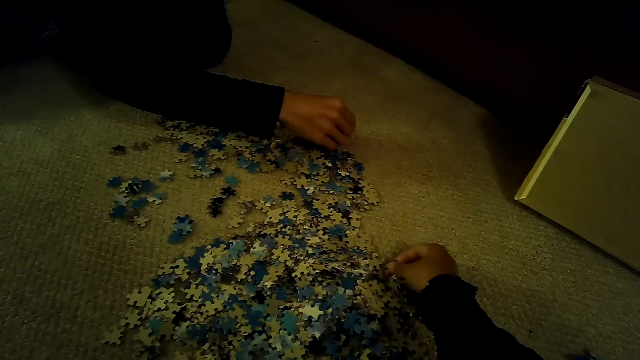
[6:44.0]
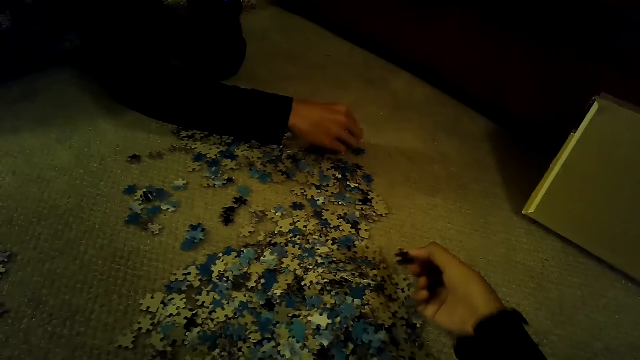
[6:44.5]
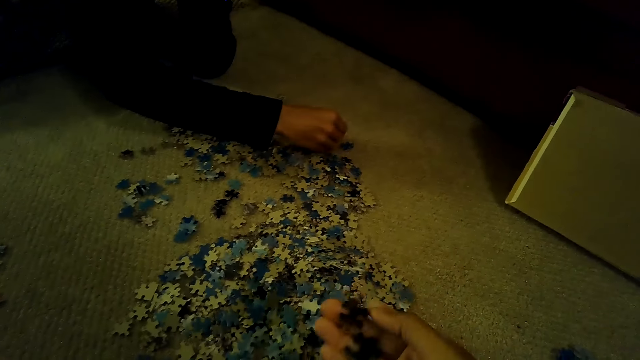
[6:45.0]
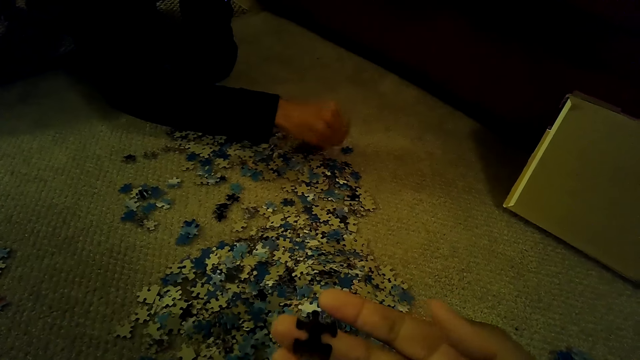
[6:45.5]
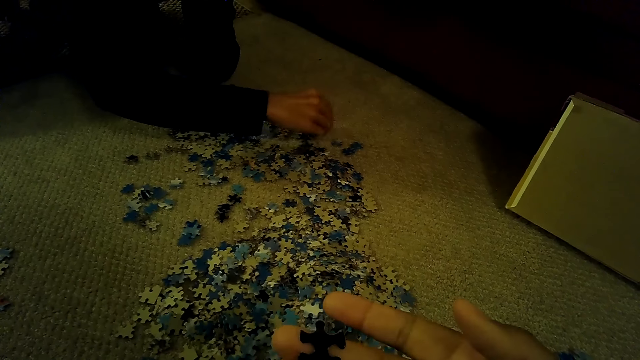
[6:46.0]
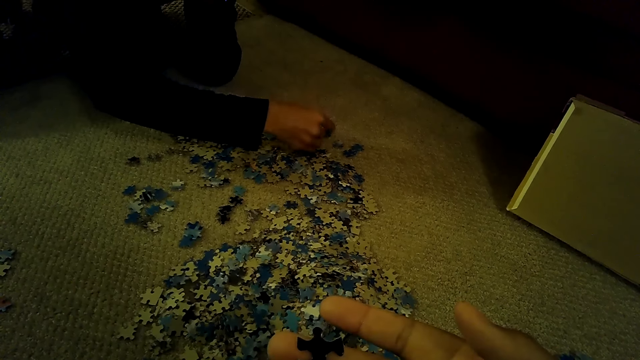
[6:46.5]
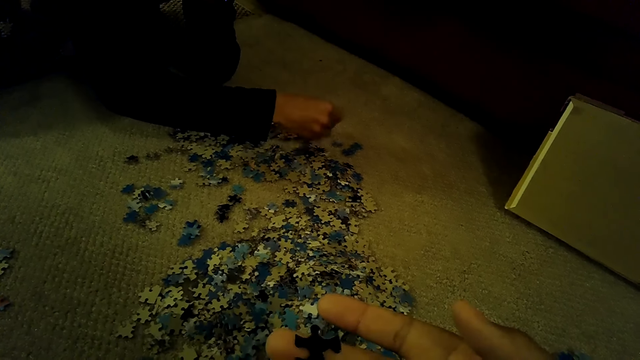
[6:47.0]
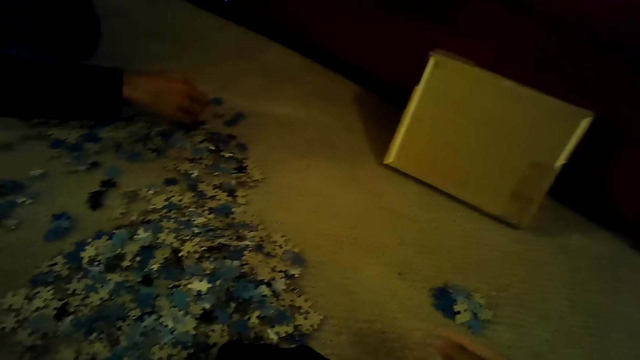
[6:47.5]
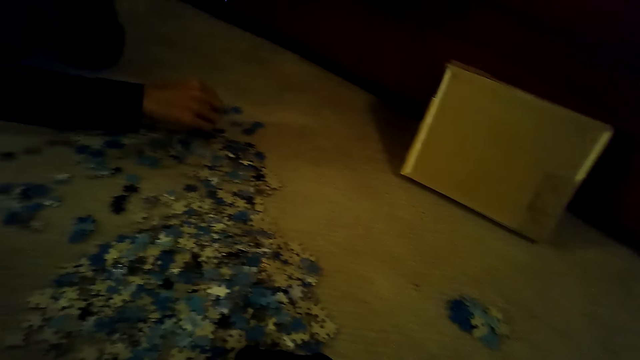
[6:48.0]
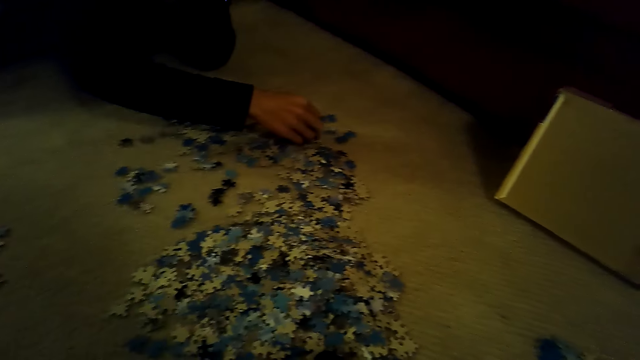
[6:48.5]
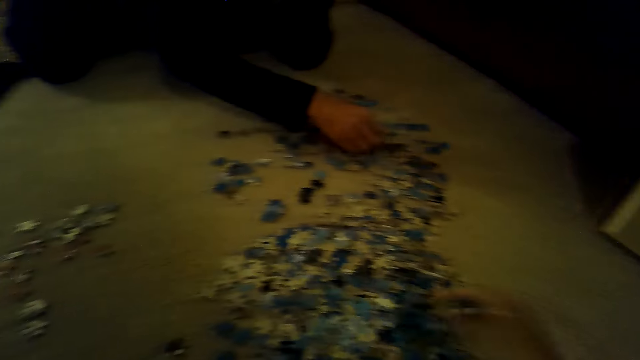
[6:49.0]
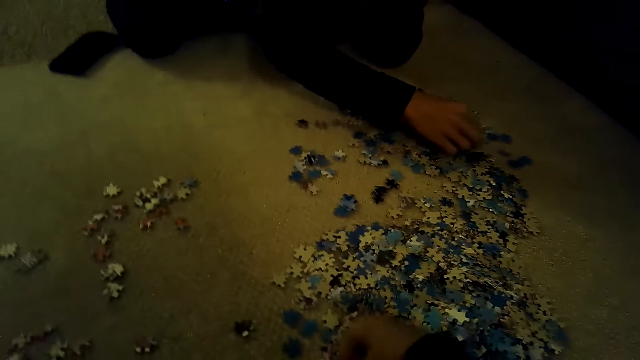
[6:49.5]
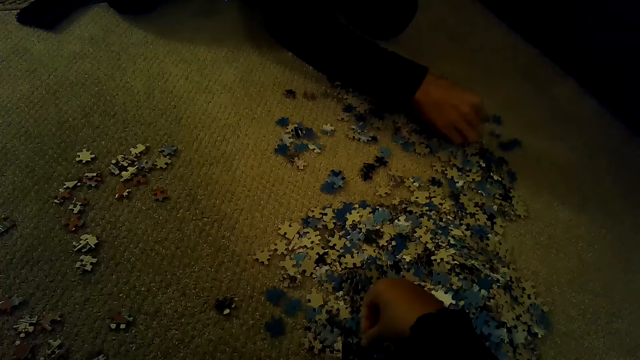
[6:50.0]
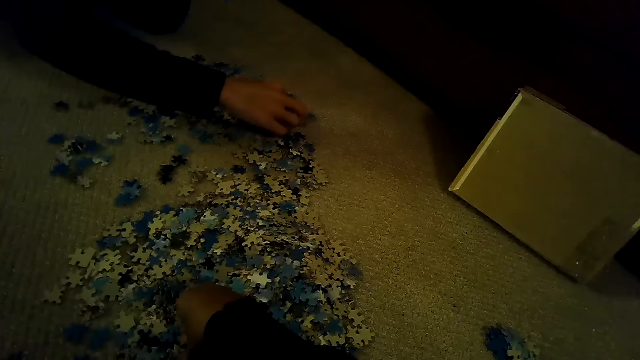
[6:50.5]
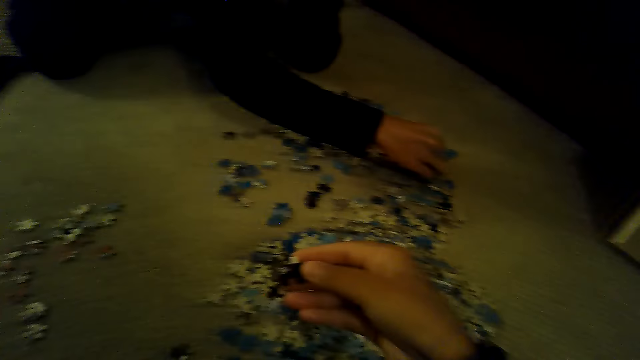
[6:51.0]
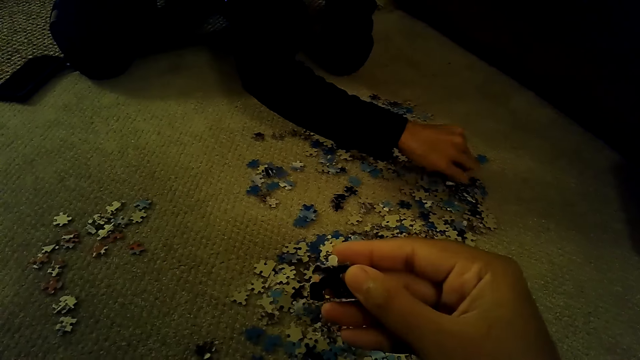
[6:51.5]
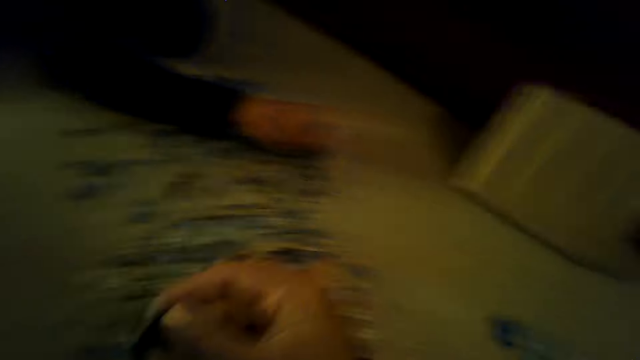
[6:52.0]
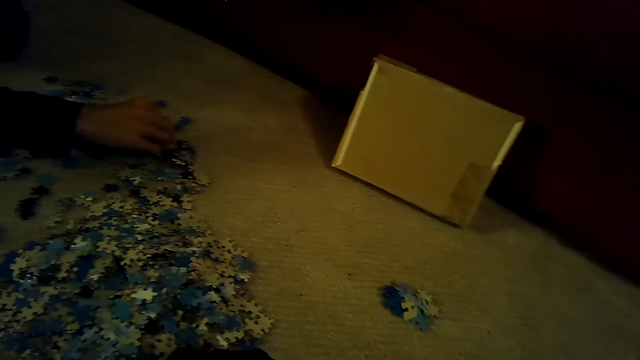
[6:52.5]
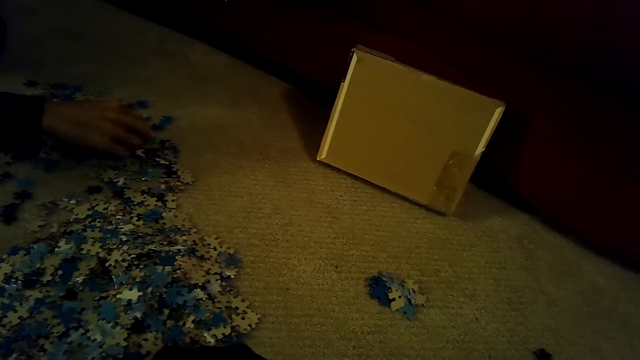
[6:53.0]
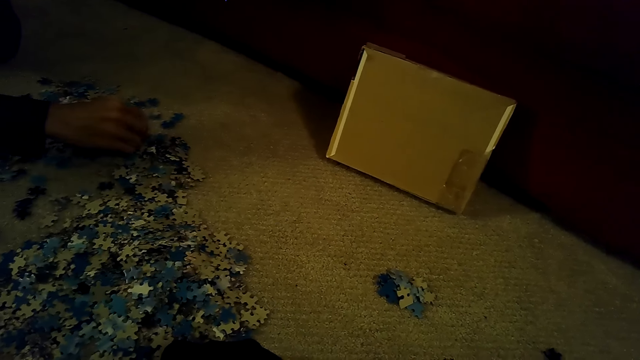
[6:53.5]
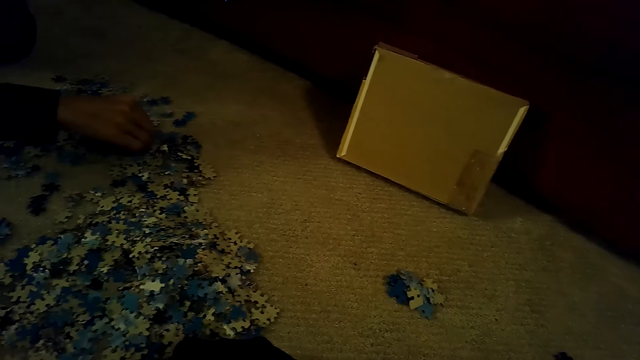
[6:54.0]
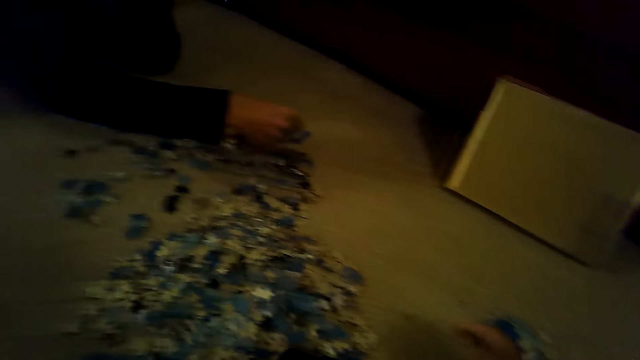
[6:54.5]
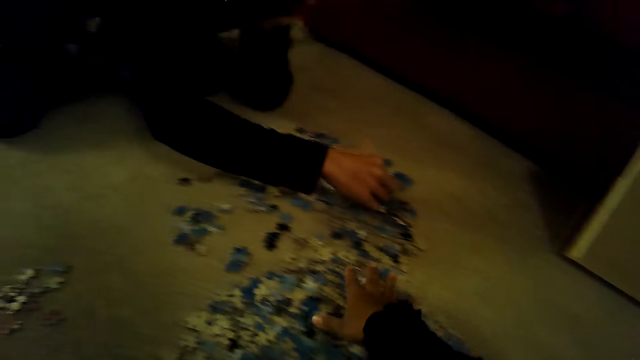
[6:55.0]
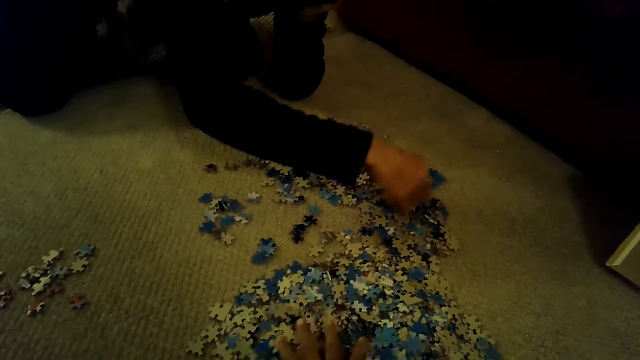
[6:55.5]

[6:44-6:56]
The camera wearer picks up jigsaw puzzle pieces. They play the jigsaw puzzle. A man plays the jigsaw puzzle.

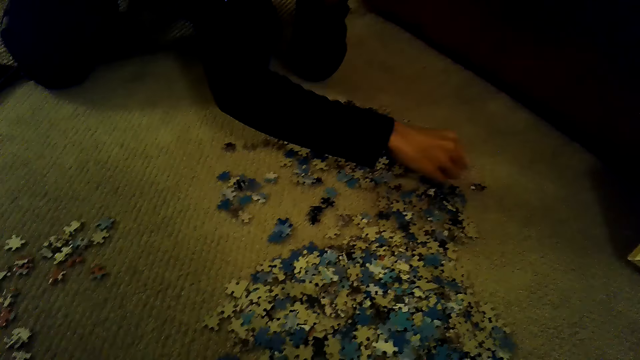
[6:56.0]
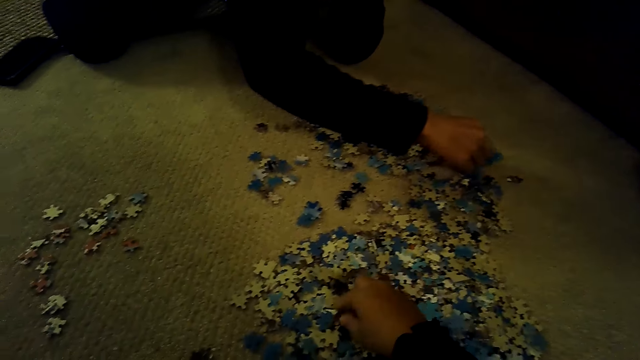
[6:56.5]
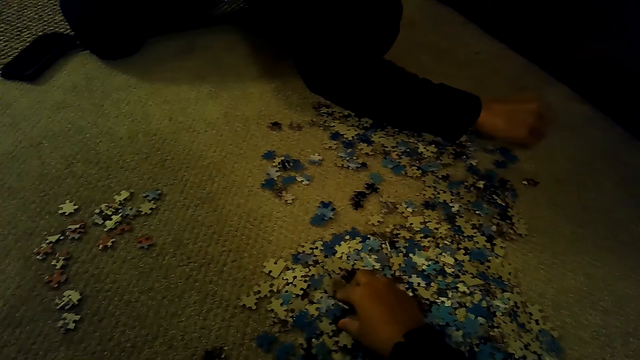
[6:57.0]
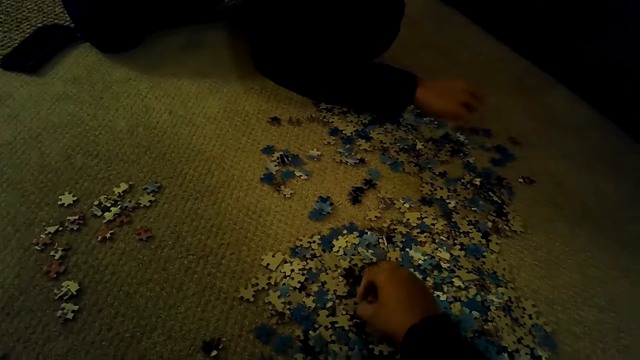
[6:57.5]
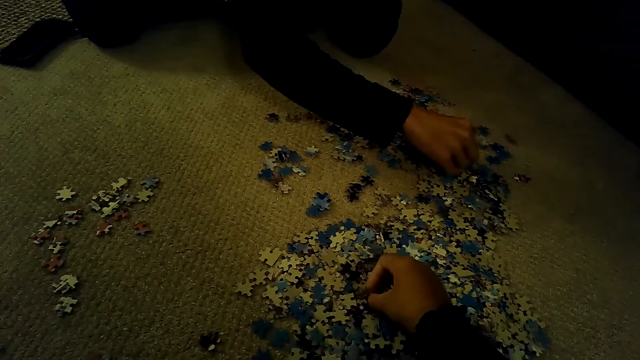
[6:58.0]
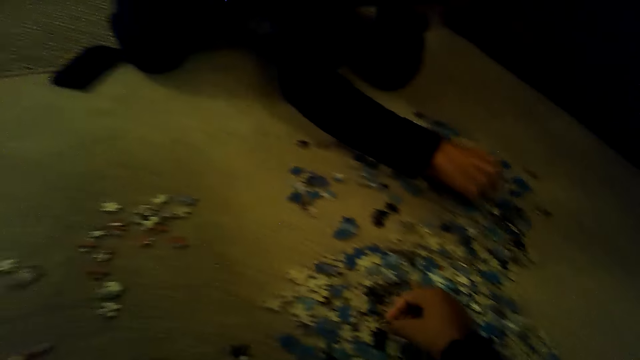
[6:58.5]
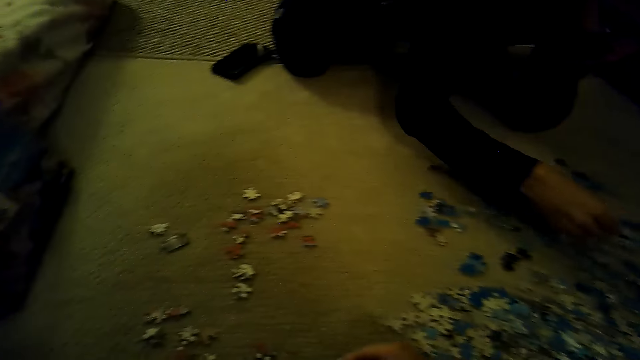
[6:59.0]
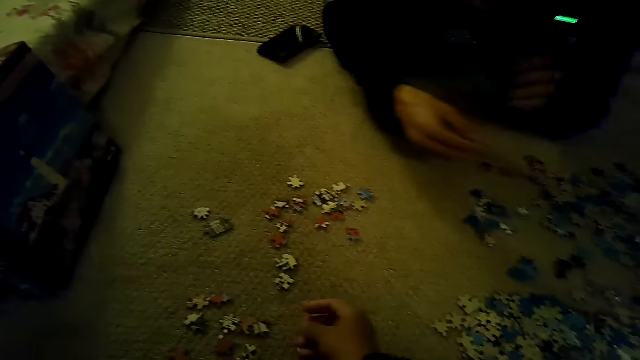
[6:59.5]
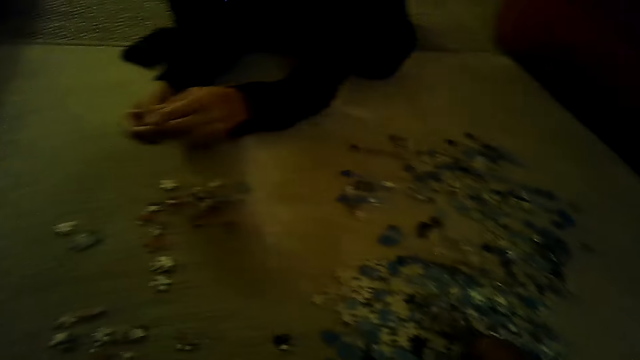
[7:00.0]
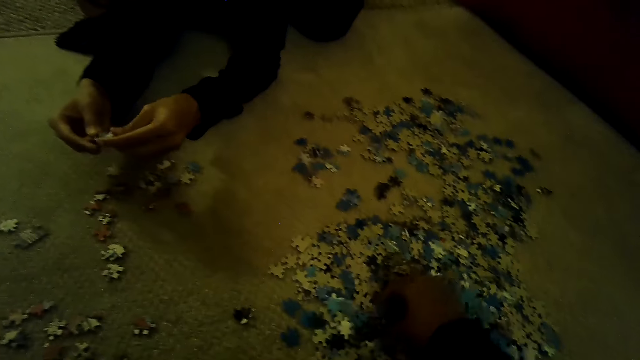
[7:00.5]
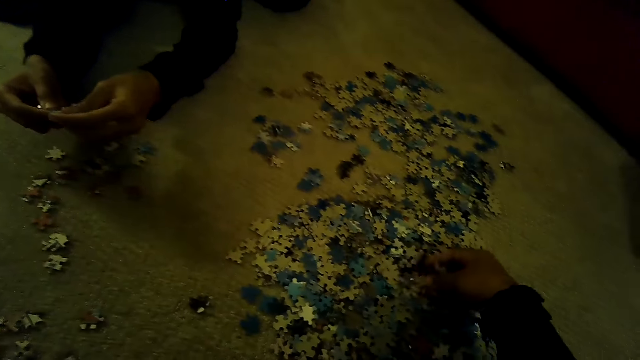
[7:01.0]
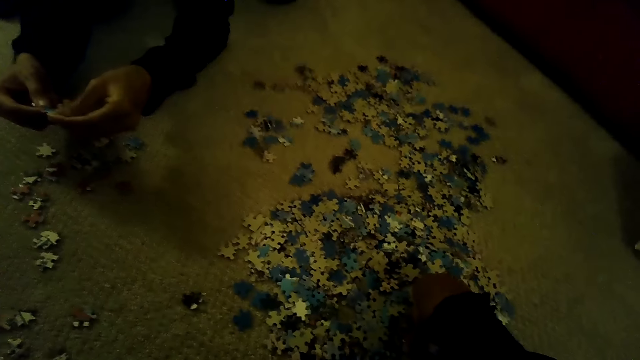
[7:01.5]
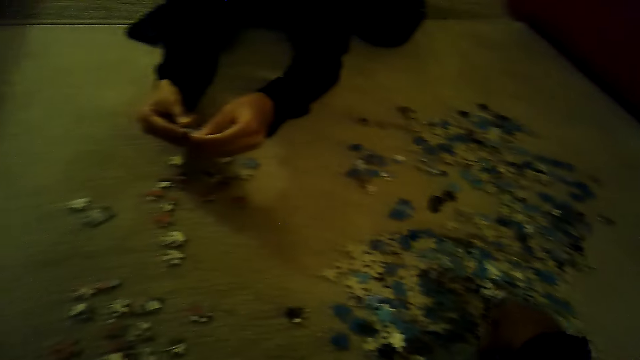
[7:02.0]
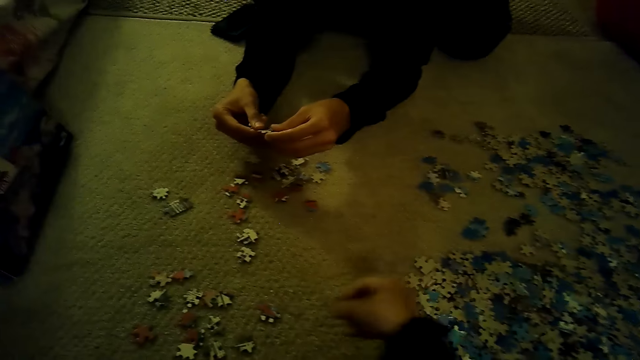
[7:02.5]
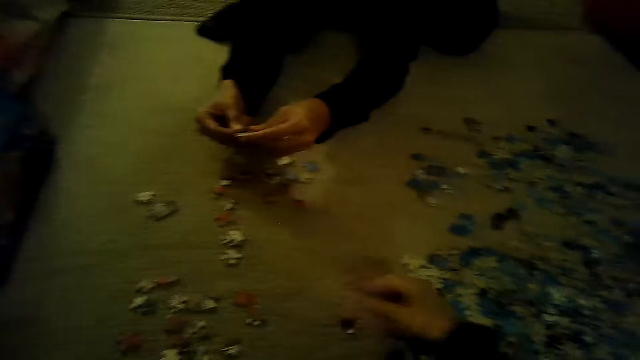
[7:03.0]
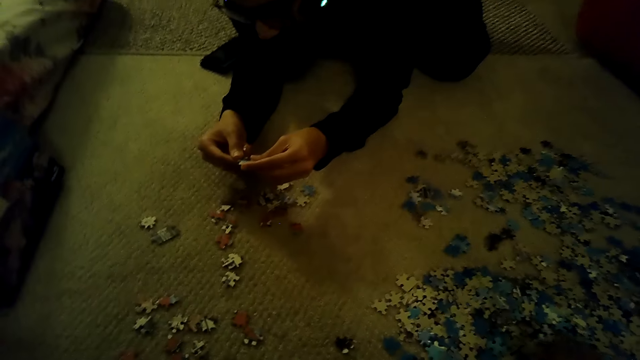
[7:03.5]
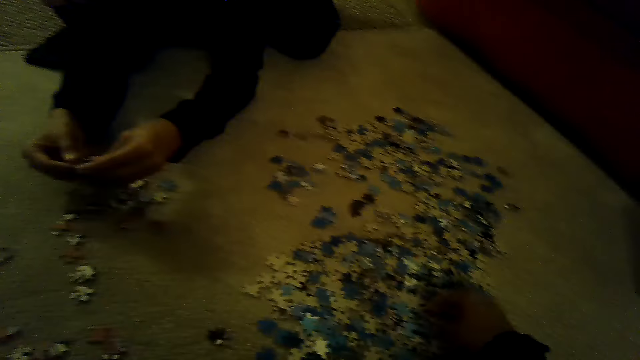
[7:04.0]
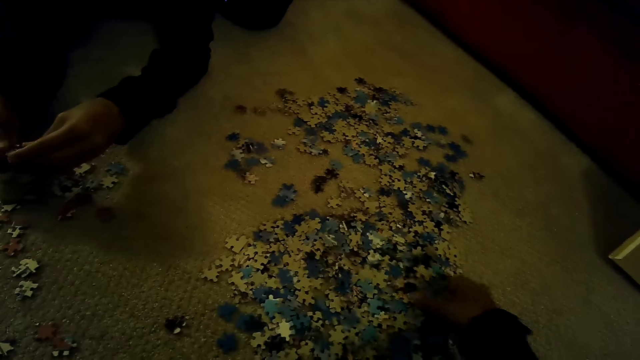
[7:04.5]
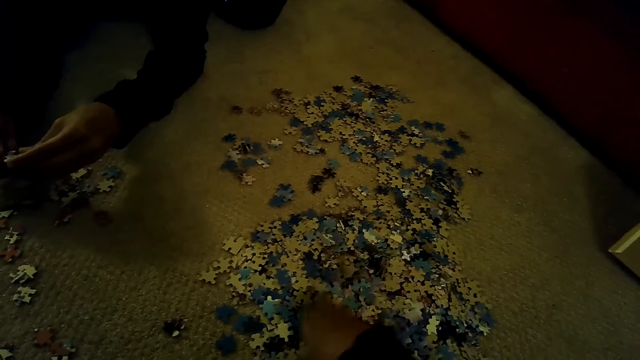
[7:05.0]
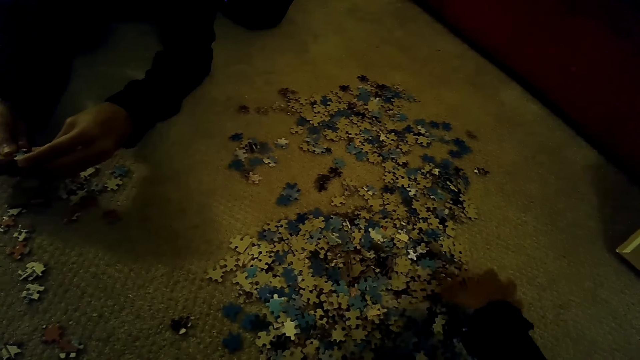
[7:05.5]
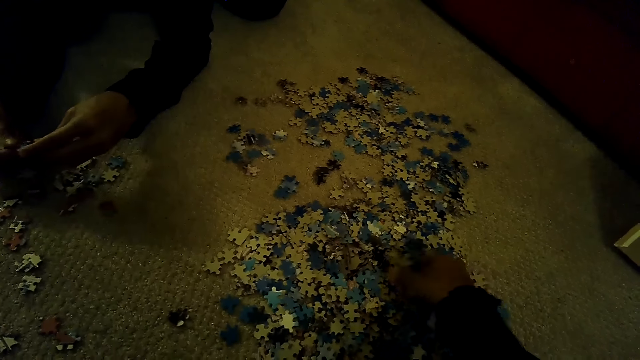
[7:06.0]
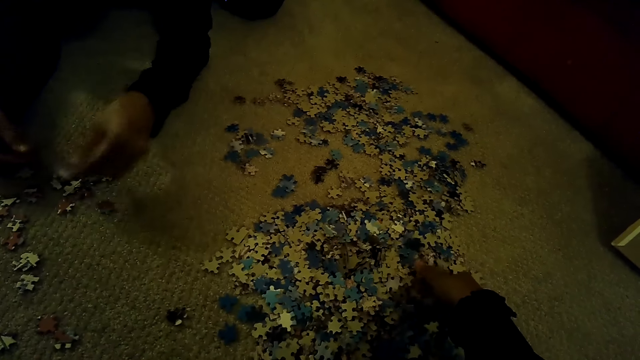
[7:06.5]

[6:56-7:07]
A man touches a piece of a jigsaw puzzle with both hands.
